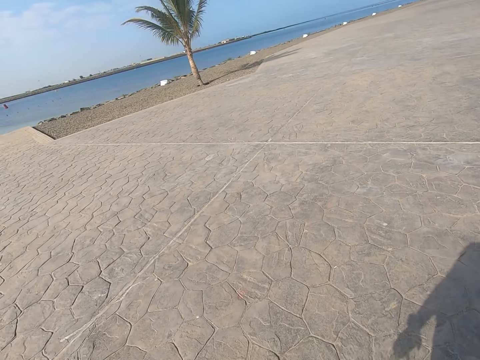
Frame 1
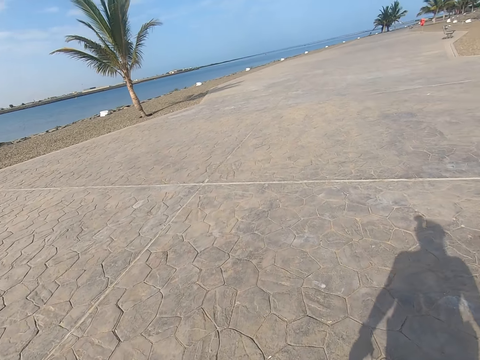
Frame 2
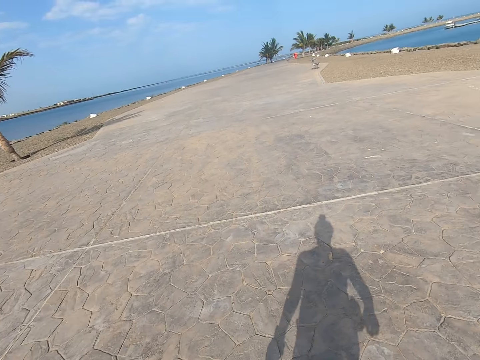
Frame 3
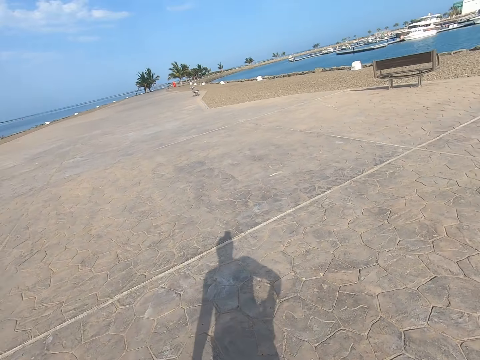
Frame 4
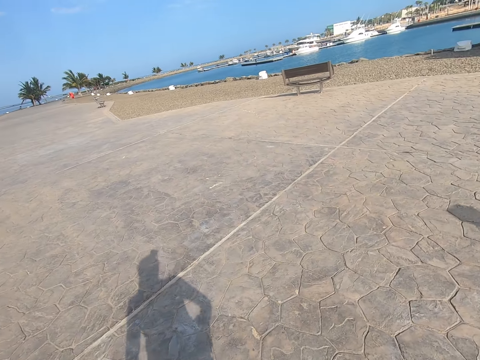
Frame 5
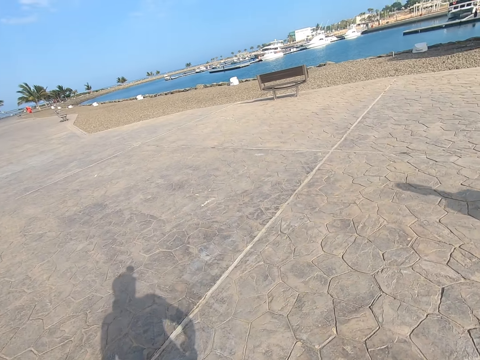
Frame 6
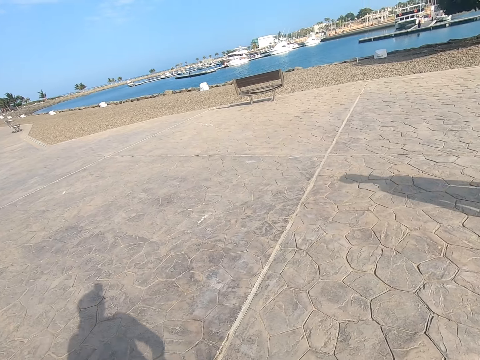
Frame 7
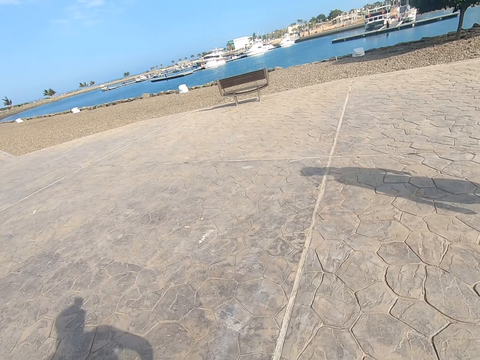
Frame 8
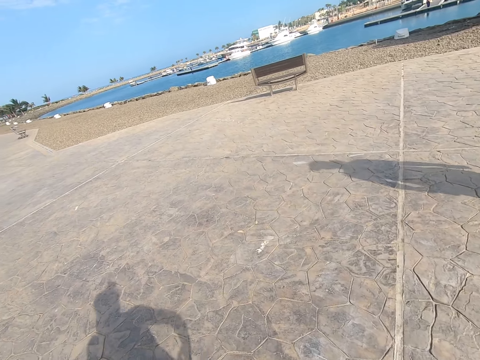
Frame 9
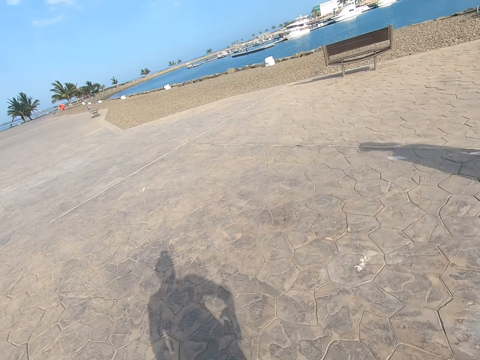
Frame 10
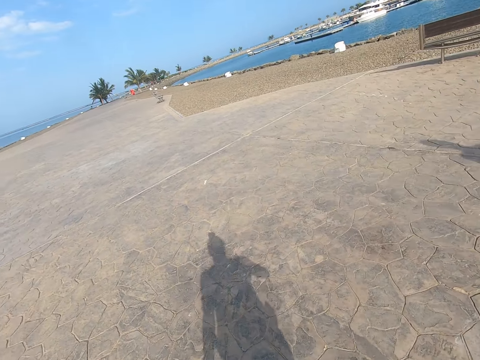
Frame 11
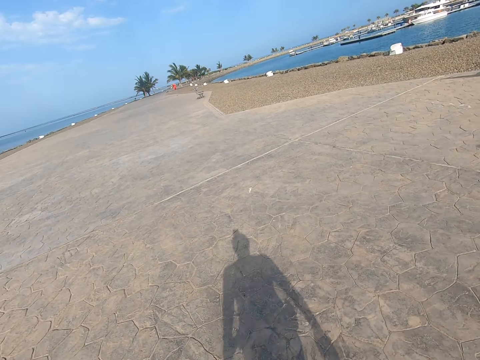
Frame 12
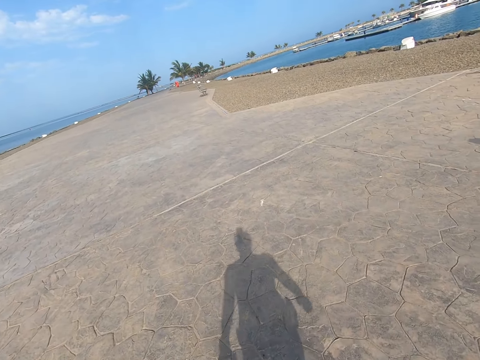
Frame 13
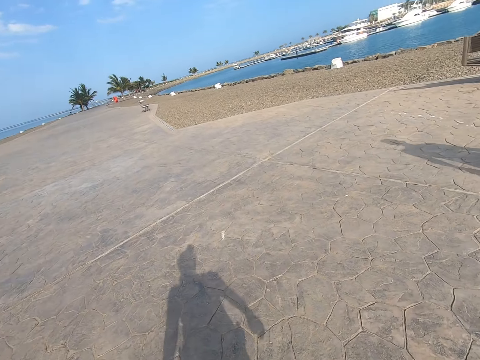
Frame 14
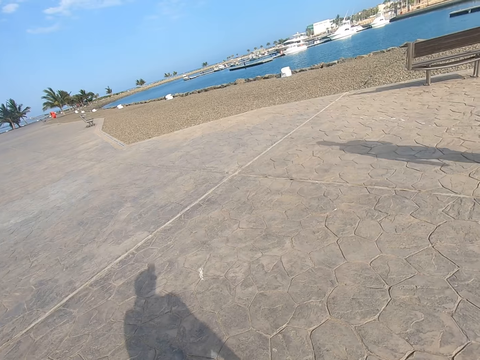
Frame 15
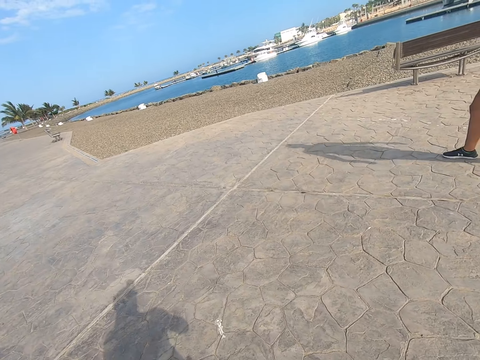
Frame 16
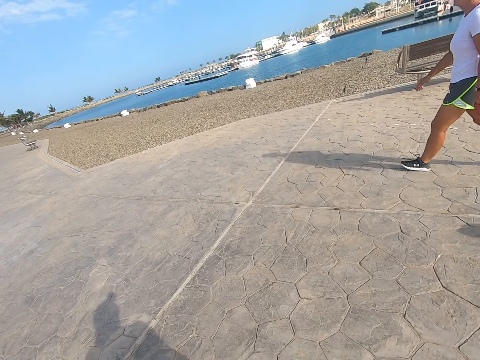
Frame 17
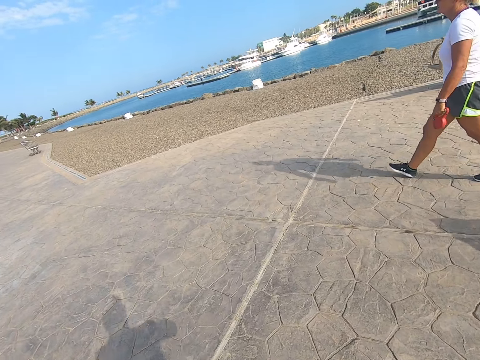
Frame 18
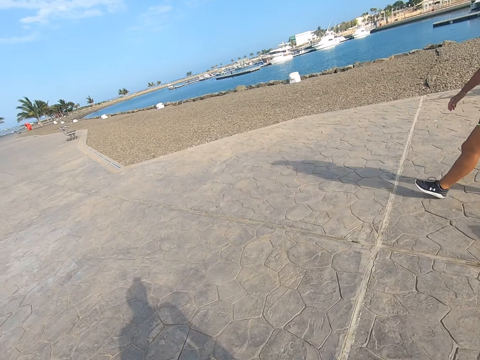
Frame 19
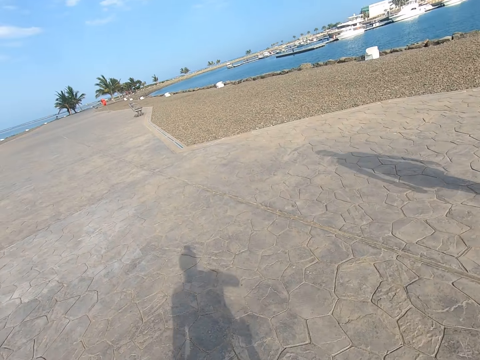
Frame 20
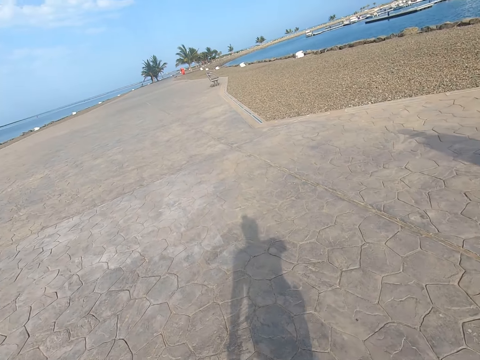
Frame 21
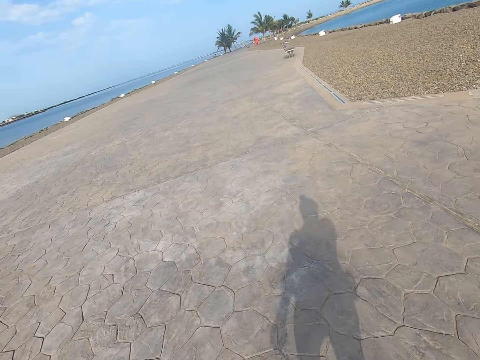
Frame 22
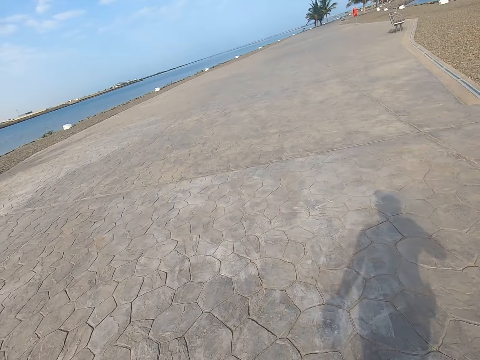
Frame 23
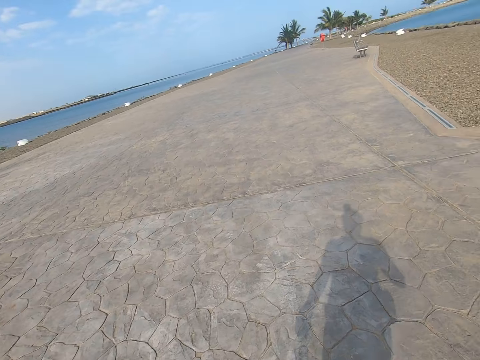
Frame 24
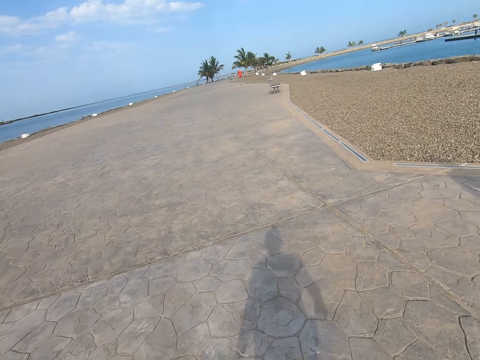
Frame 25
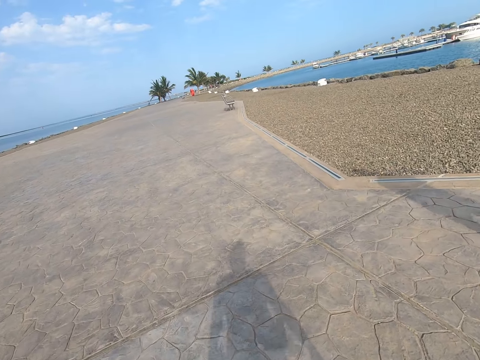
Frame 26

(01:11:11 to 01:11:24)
A person walks around. The camera wearer walks around.

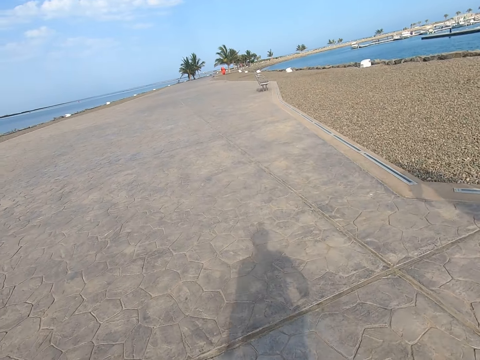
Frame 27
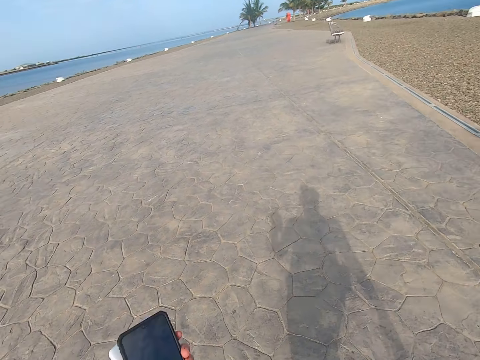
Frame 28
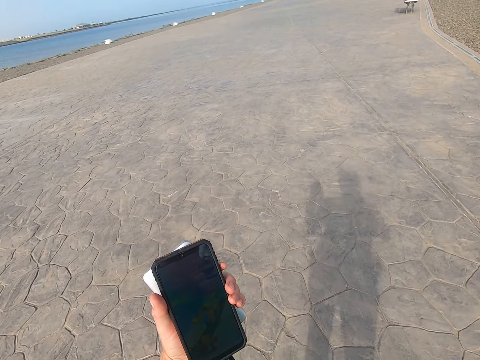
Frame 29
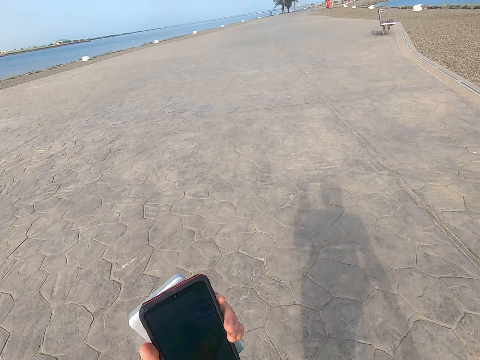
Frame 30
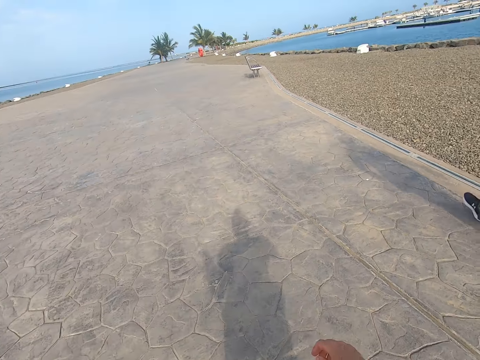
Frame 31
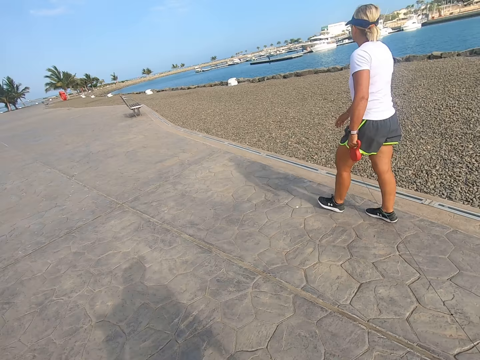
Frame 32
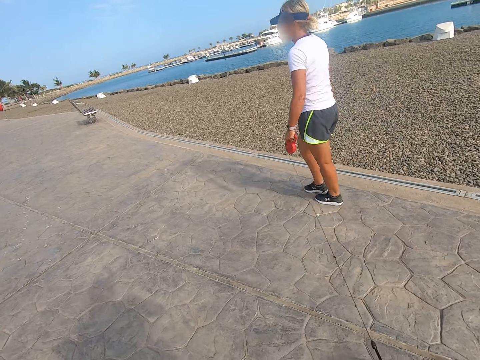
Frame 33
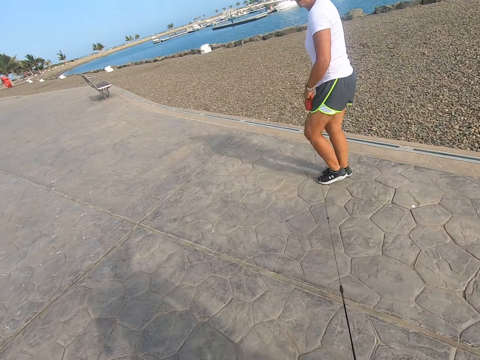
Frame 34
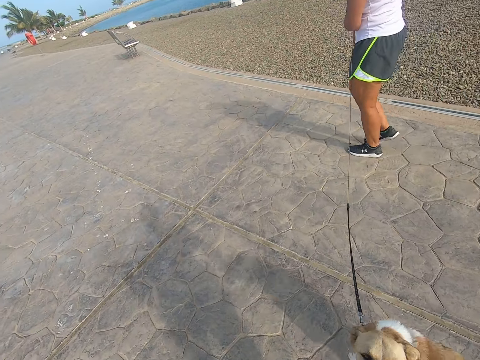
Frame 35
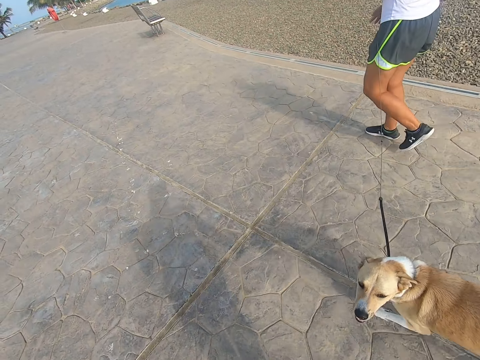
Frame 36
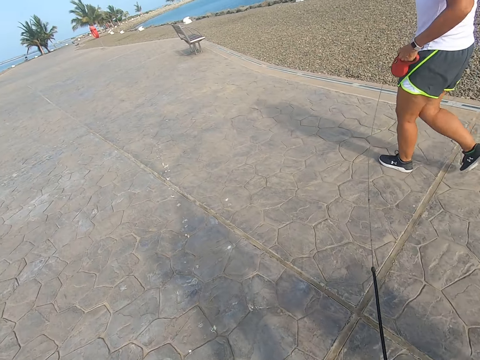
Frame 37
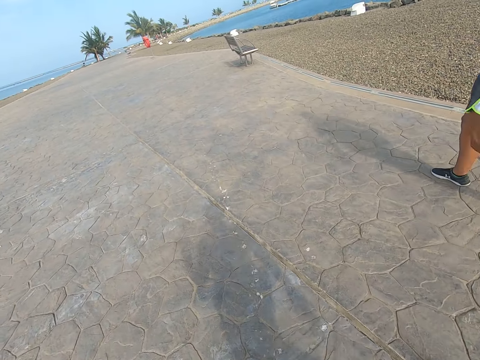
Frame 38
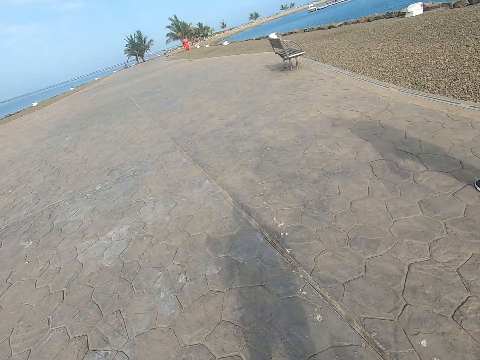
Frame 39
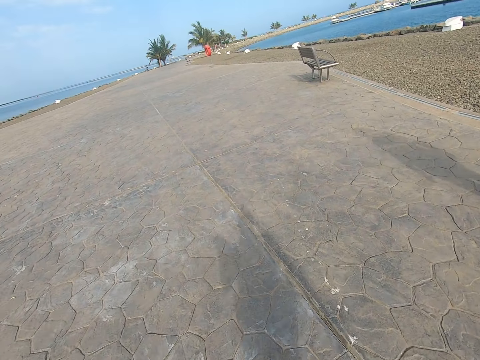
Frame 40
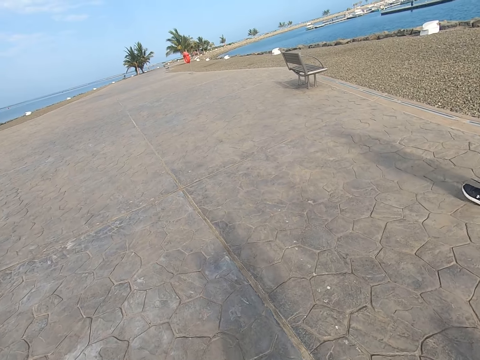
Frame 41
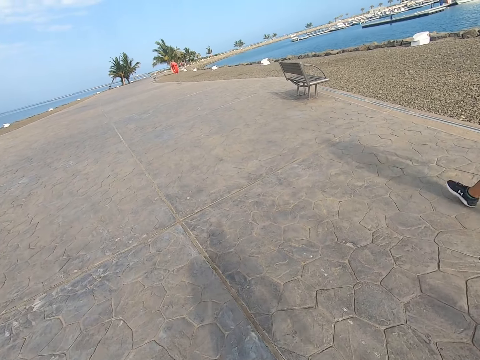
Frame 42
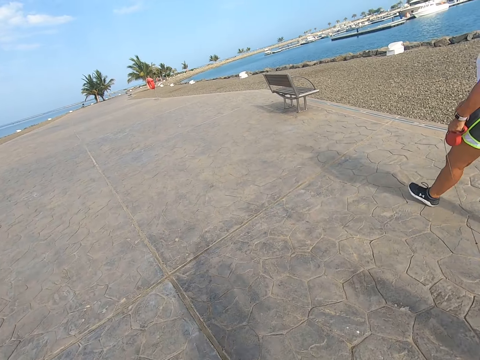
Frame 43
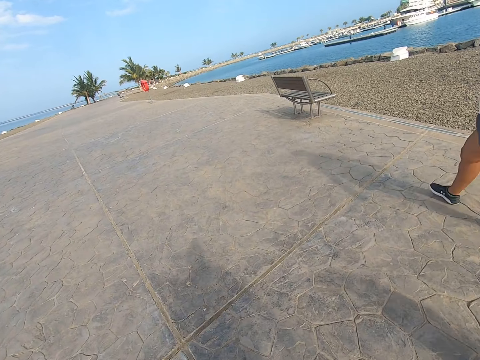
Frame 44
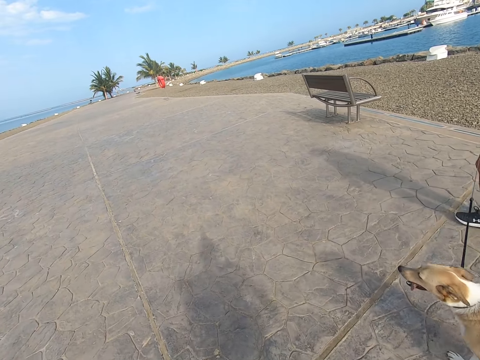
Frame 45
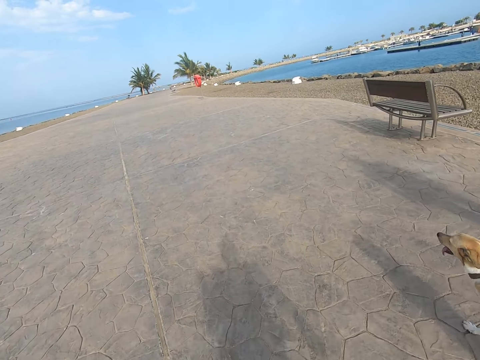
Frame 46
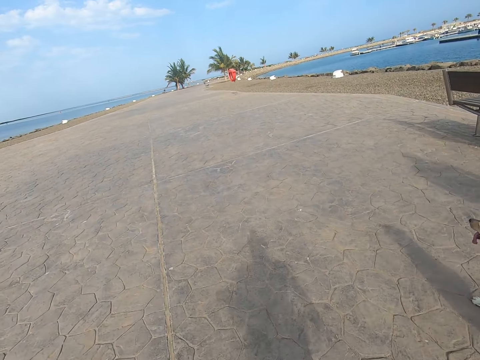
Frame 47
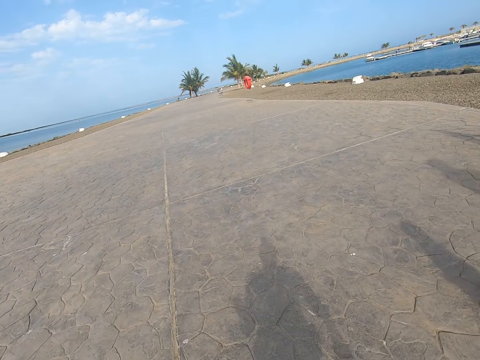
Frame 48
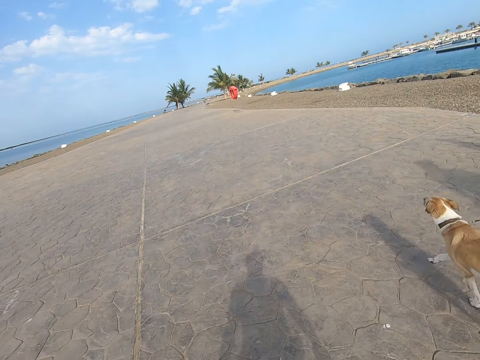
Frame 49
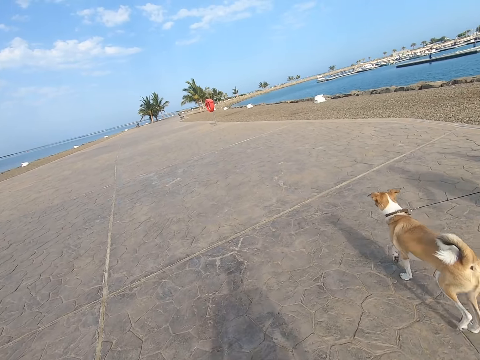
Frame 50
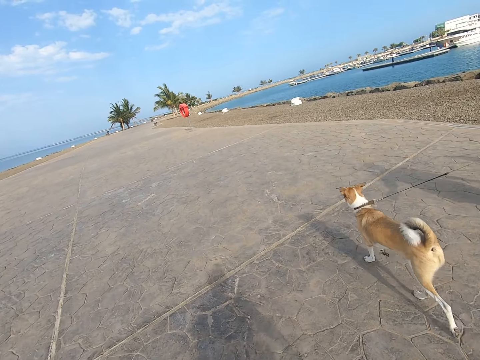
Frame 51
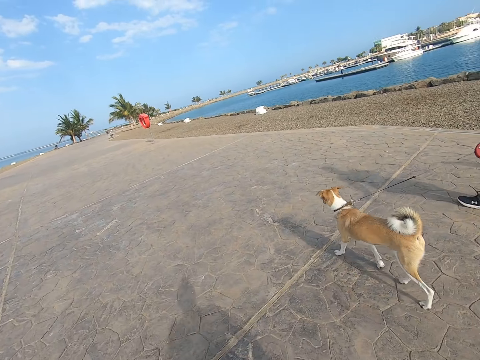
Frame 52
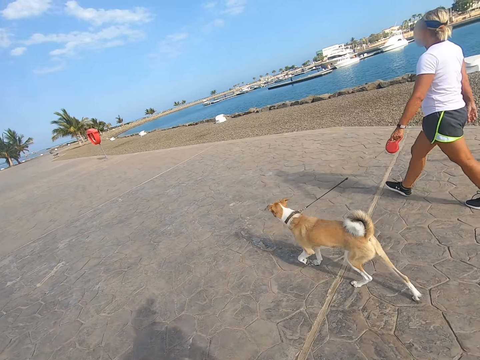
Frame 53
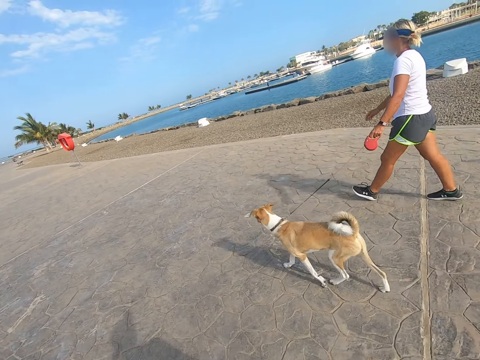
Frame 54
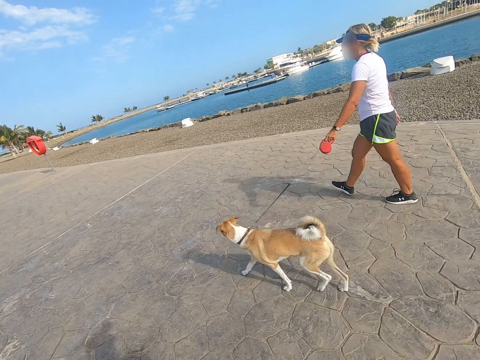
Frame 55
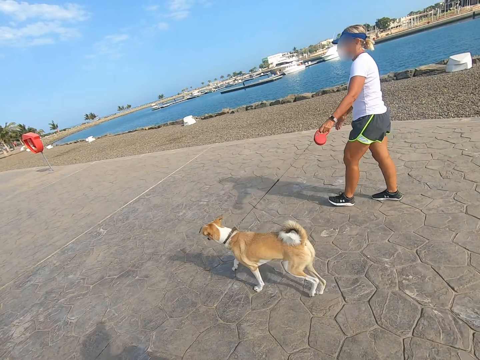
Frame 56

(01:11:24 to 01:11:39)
The camera wearer plays a game on the cell phone. They stare at the phone. A person pulls a dog. The camera wearer walks on the beach park. They walk around. The person walks holding the dog.
